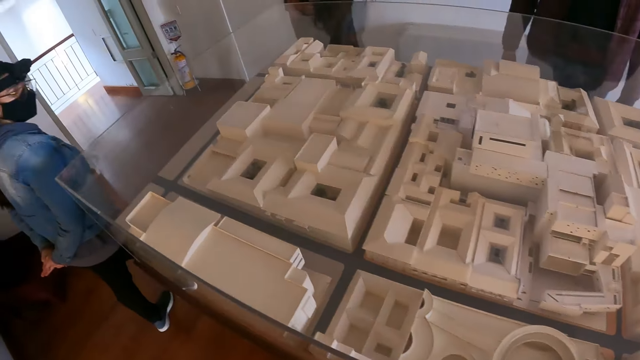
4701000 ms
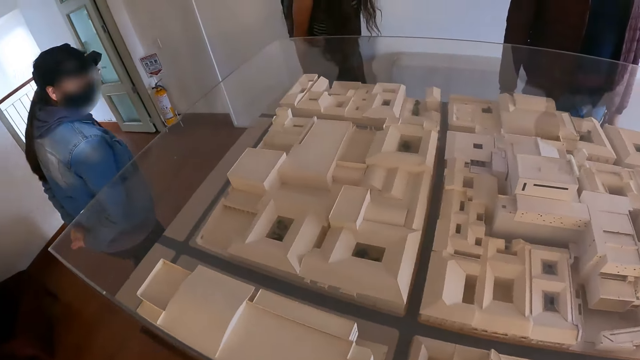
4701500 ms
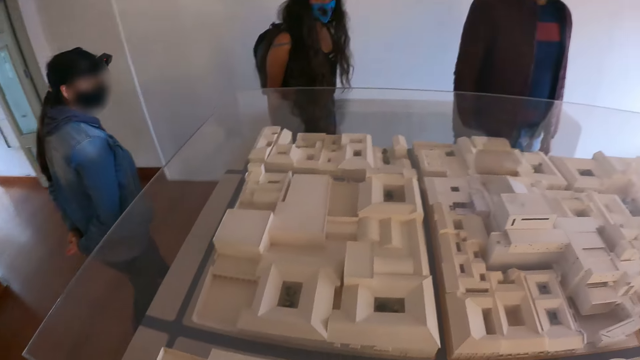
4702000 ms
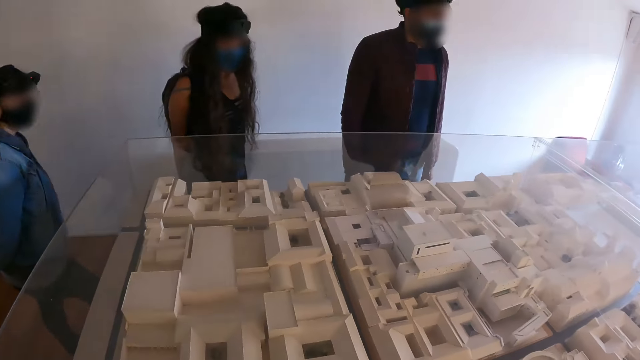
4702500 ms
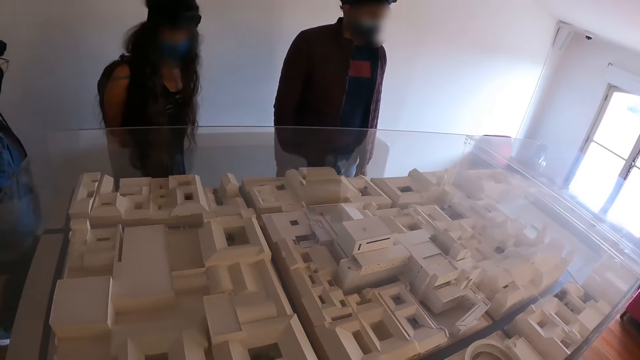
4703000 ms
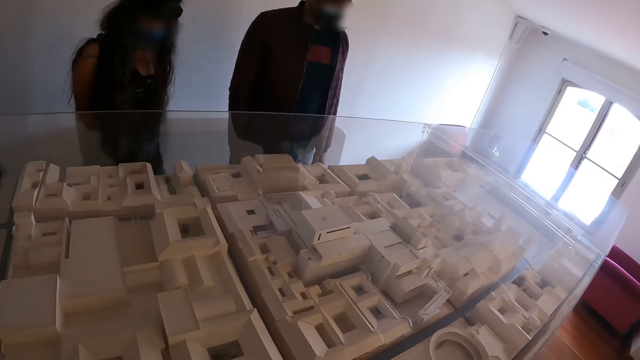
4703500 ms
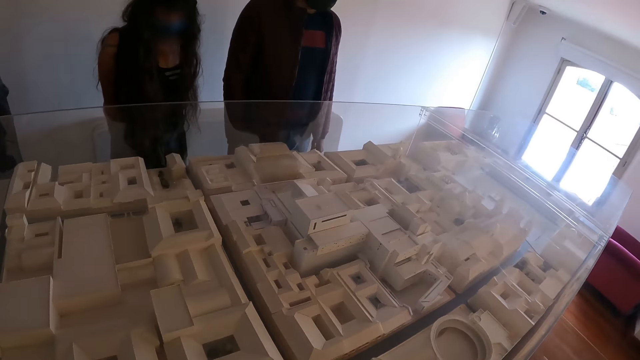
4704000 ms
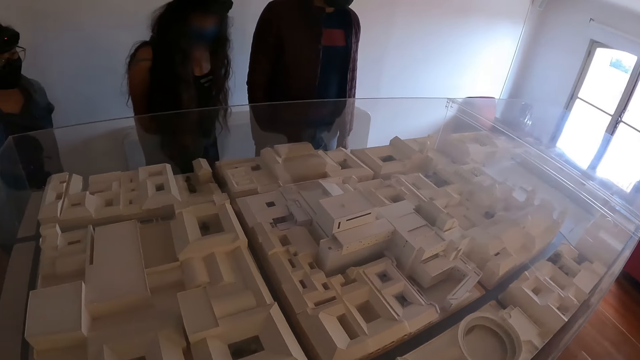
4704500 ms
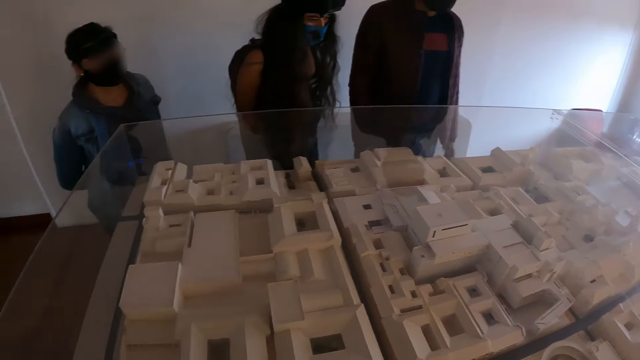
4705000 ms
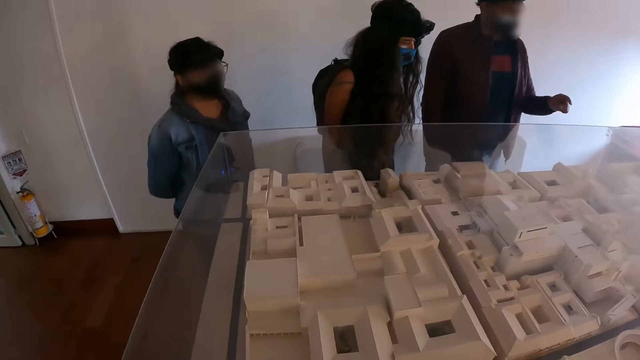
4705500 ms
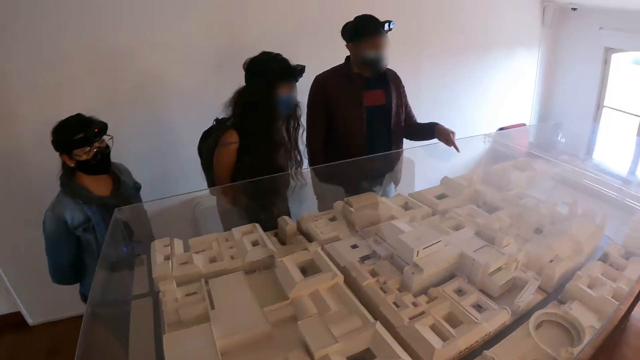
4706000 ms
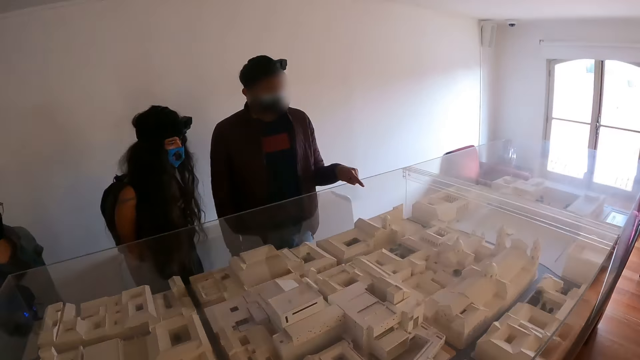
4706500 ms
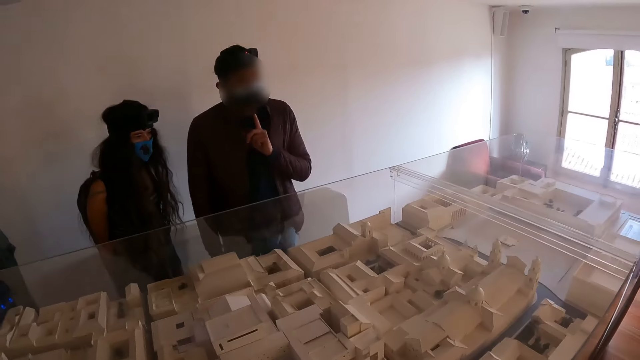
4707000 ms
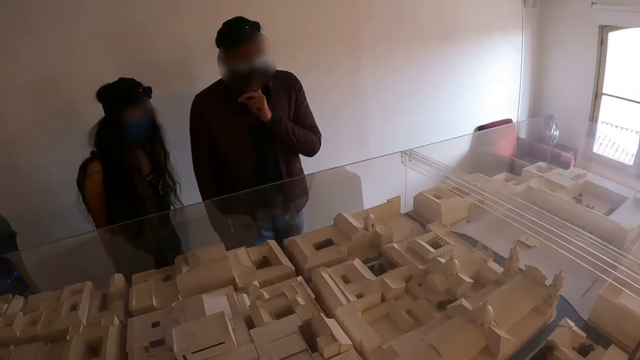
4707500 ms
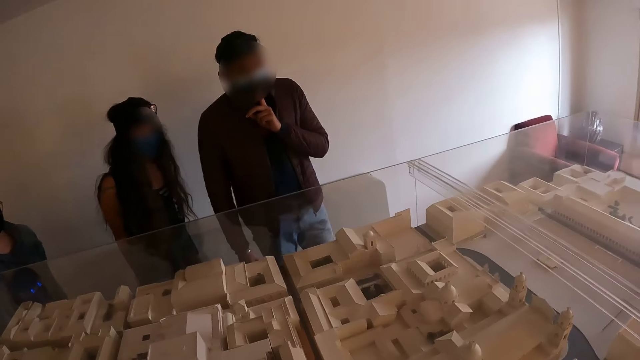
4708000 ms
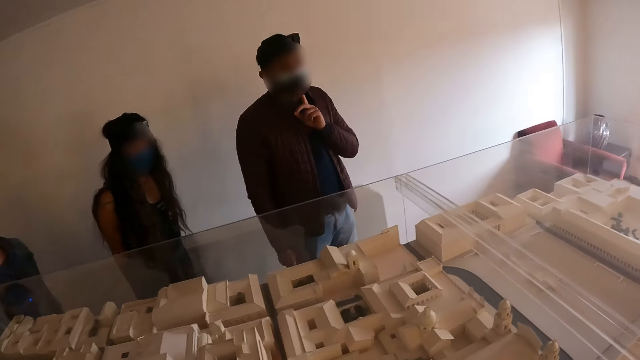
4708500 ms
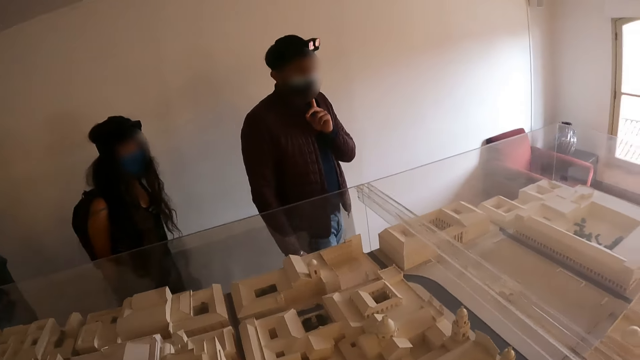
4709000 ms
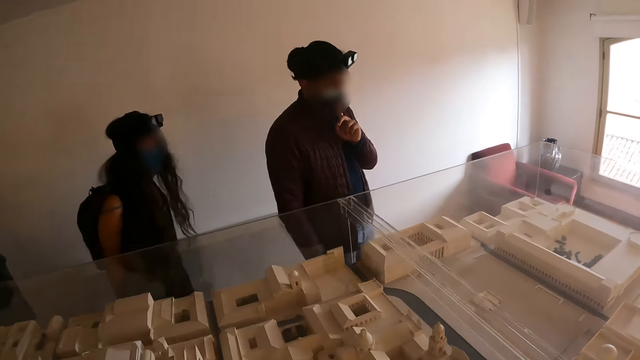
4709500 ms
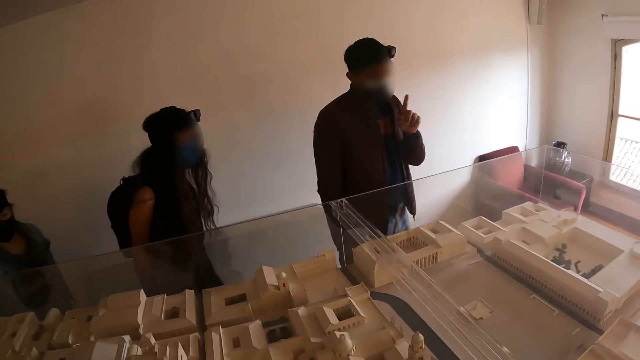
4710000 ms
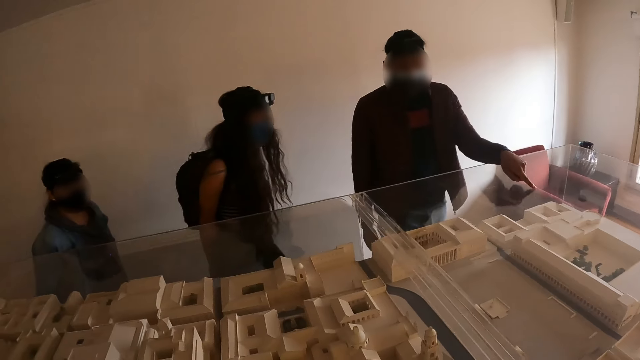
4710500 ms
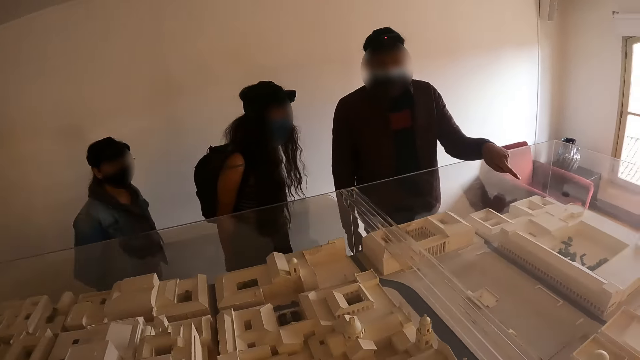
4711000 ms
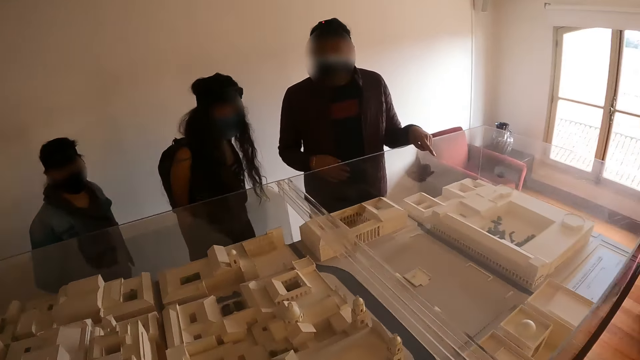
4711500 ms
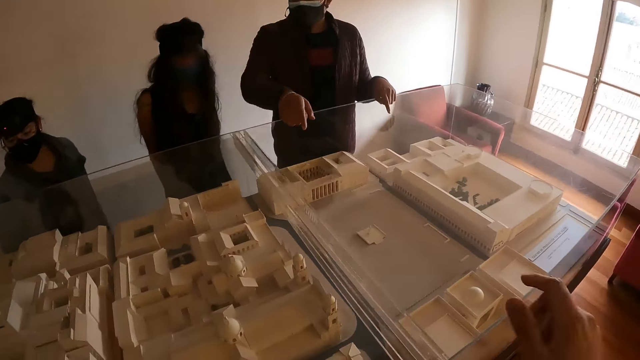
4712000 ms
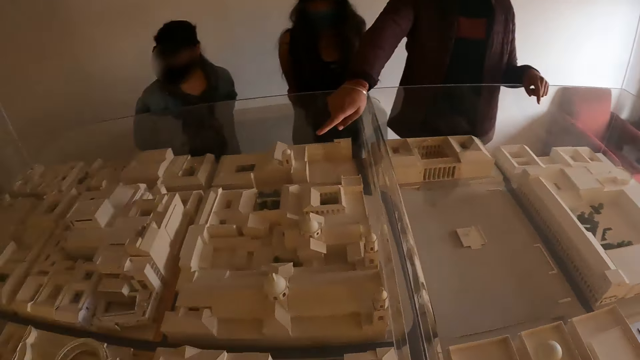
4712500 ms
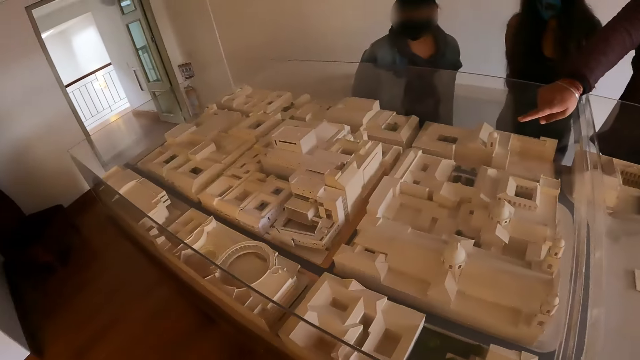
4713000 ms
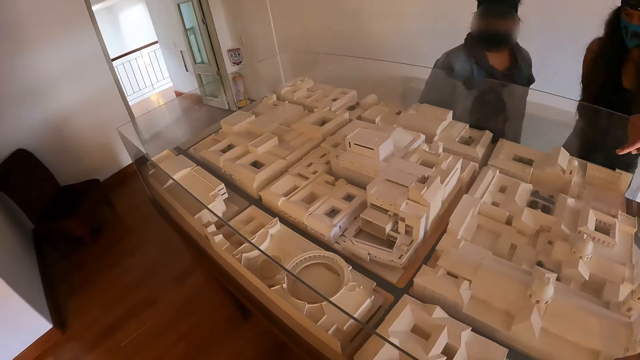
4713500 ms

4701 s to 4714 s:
A man does a hand gesture. The man walks around the house and does a hand gesture. The camera wearer does a hand gesture. The man does a hand gesture. The camera wearer looks at the structural house plan.

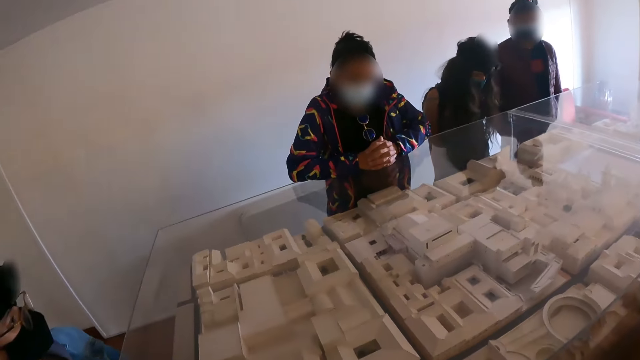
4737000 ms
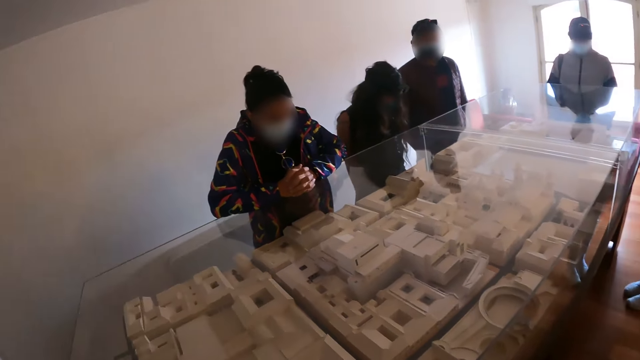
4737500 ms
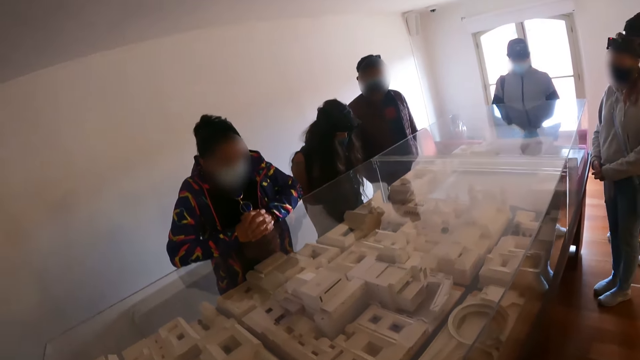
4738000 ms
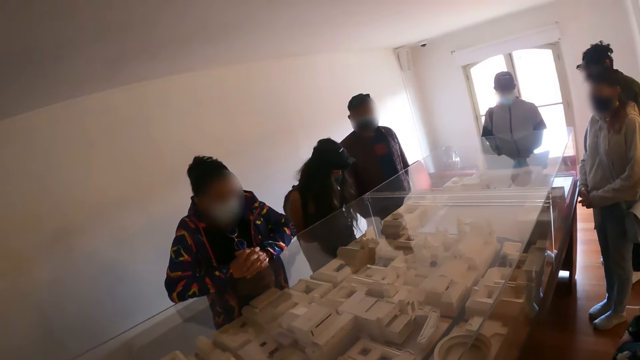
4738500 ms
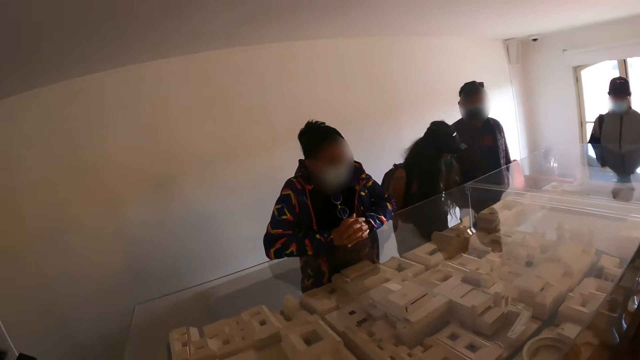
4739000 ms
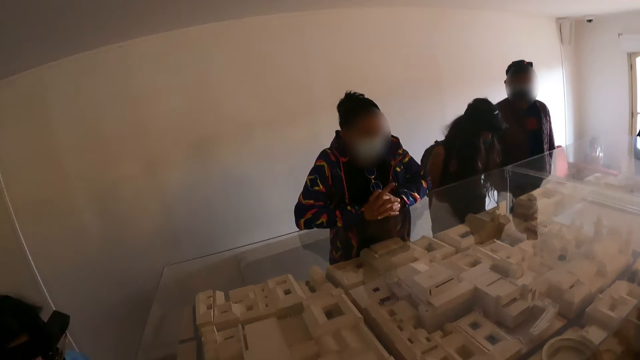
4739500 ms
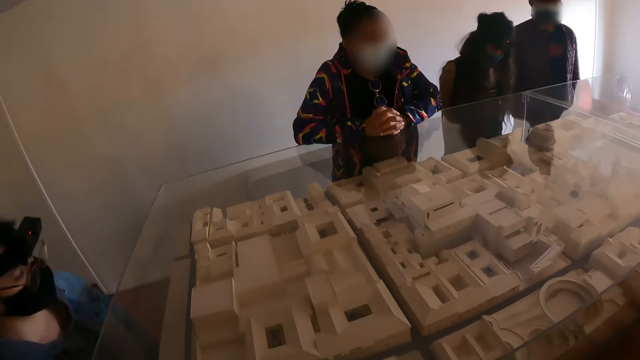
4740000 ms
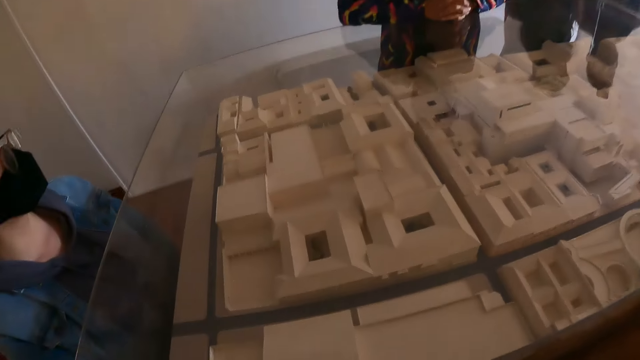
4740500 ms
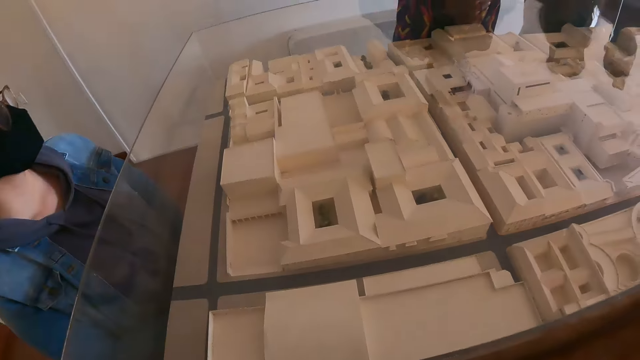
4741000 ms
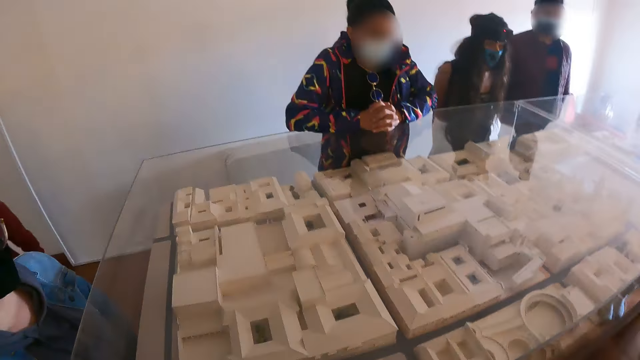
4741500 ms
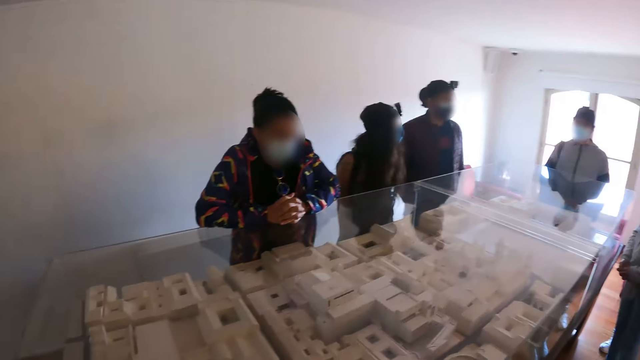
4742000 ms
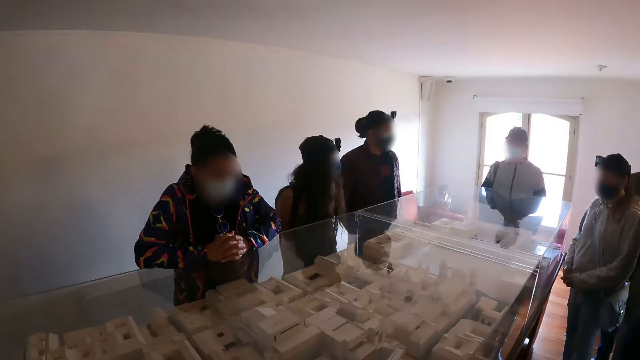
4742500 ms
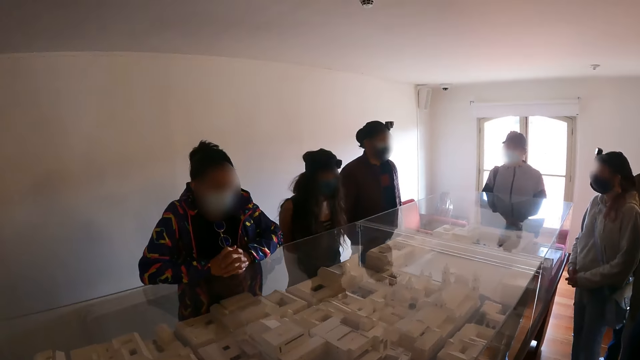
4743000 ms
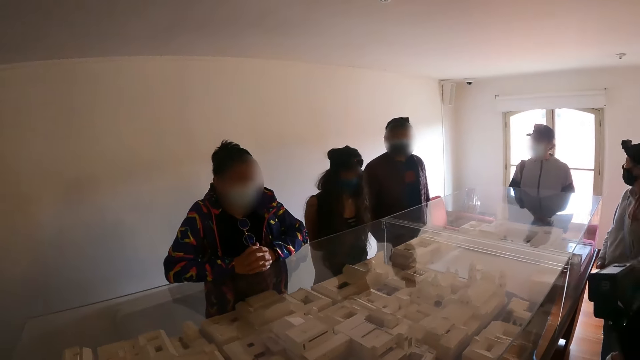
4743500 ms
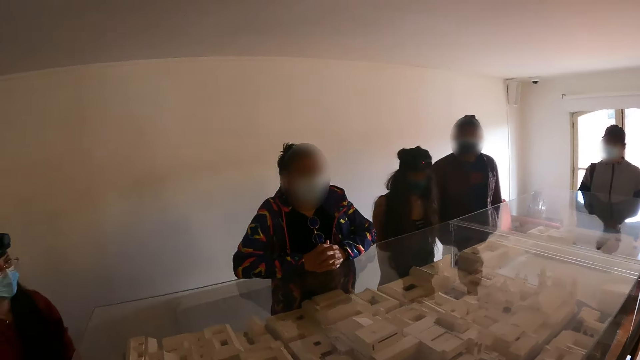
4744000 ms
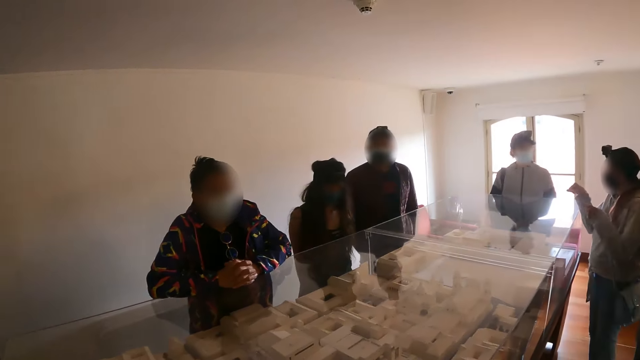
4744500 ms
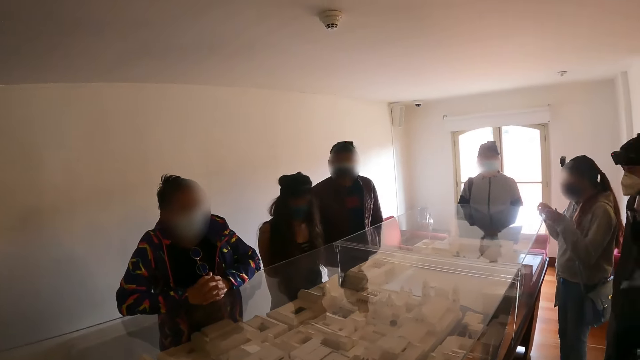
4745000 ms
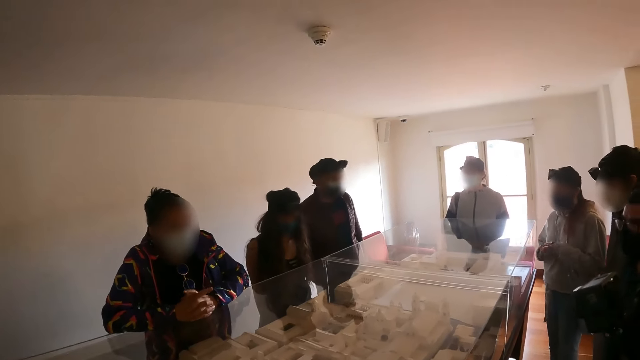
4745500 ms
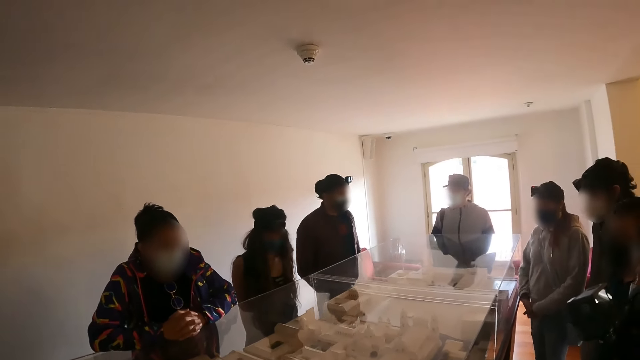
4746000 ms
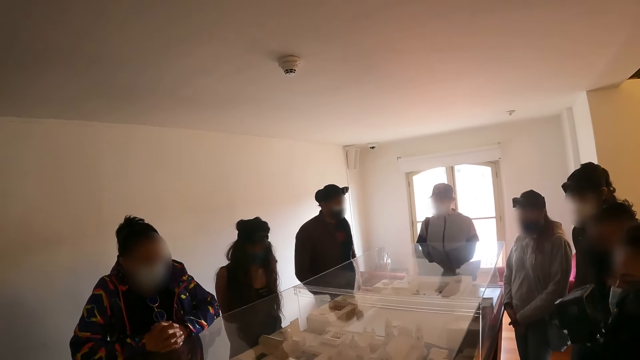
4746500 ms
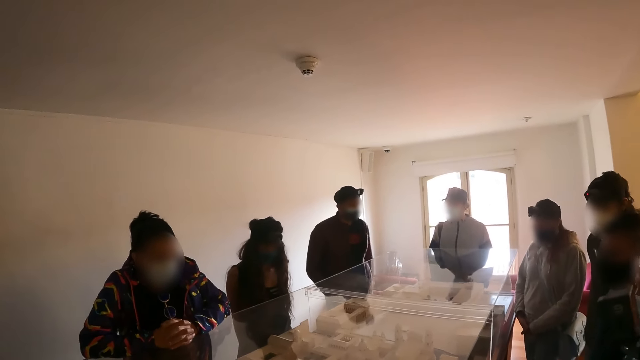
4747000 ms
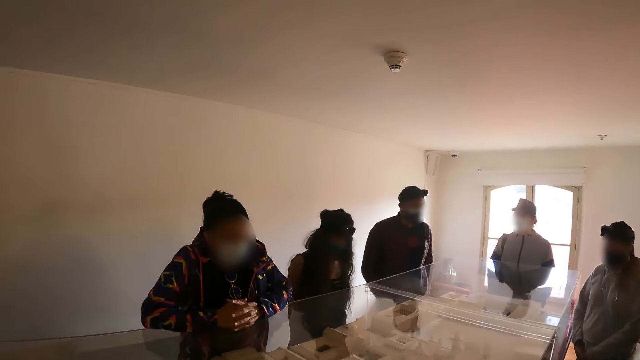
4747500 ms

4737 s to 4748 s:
A person talks. The camera wearer looks at the structural house plan.
